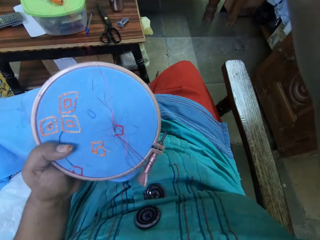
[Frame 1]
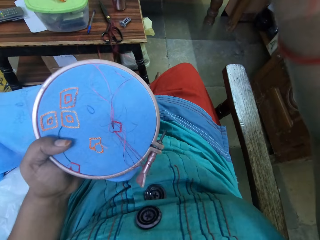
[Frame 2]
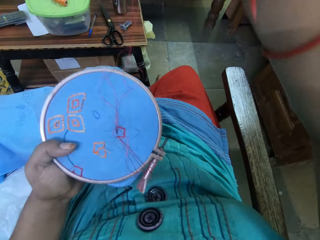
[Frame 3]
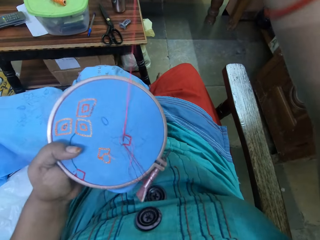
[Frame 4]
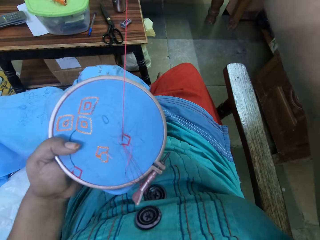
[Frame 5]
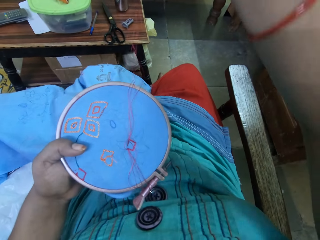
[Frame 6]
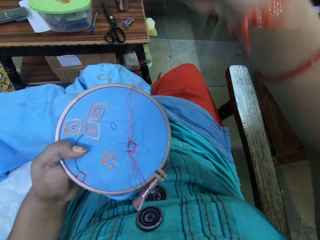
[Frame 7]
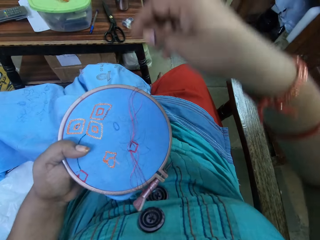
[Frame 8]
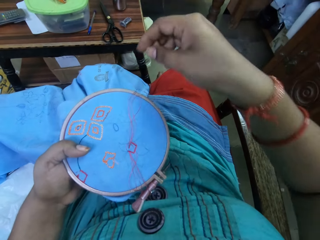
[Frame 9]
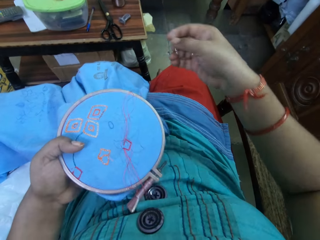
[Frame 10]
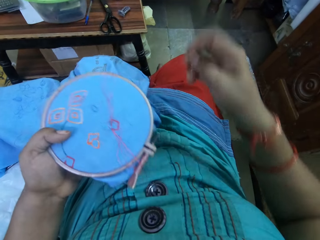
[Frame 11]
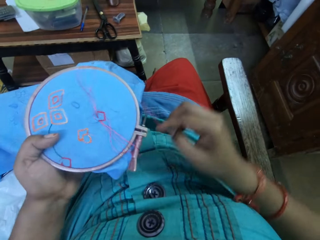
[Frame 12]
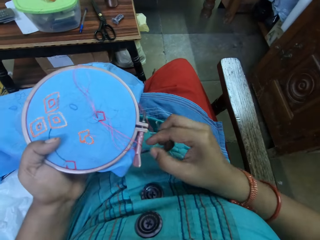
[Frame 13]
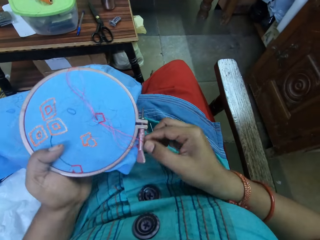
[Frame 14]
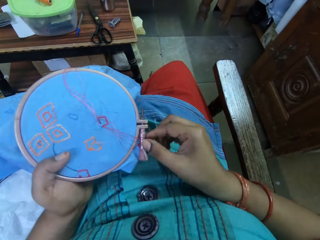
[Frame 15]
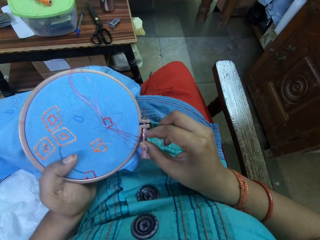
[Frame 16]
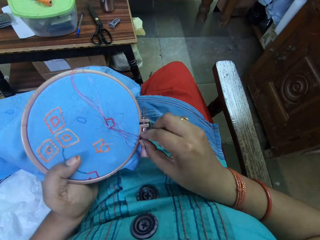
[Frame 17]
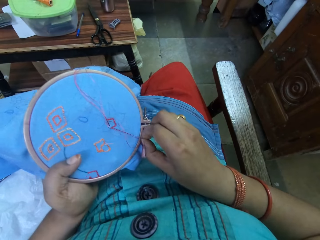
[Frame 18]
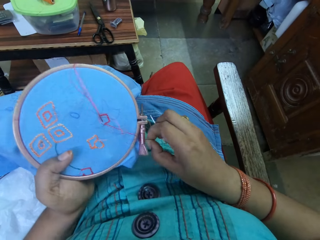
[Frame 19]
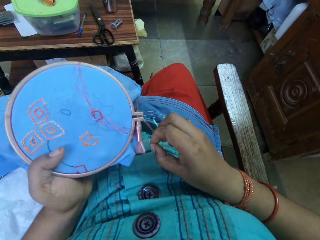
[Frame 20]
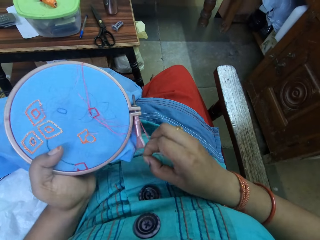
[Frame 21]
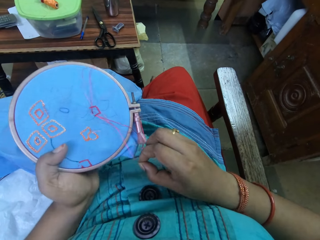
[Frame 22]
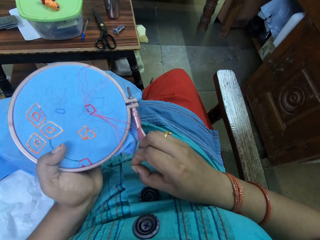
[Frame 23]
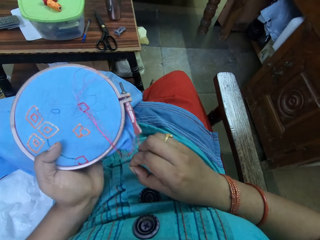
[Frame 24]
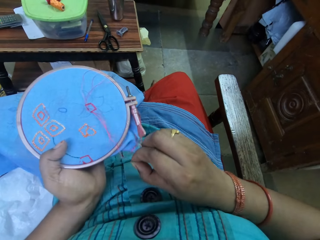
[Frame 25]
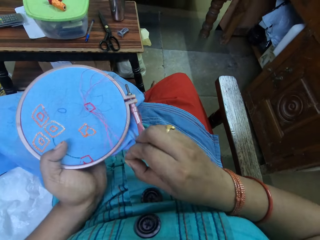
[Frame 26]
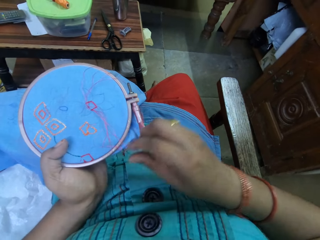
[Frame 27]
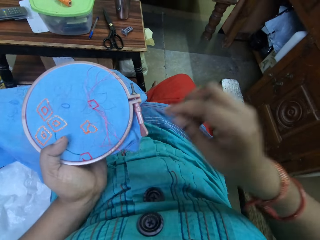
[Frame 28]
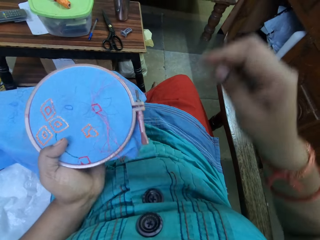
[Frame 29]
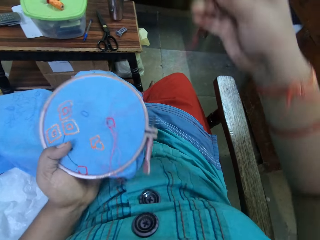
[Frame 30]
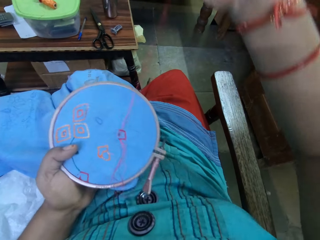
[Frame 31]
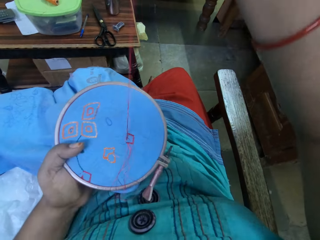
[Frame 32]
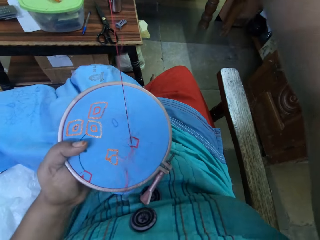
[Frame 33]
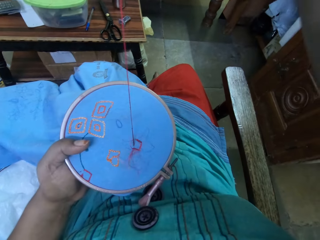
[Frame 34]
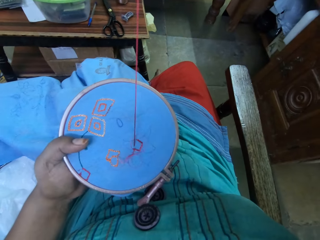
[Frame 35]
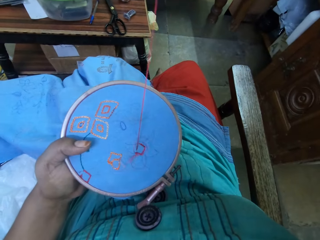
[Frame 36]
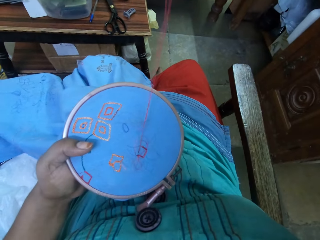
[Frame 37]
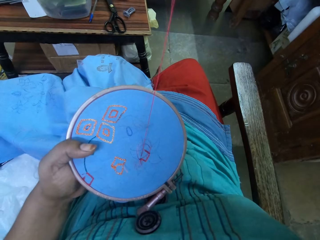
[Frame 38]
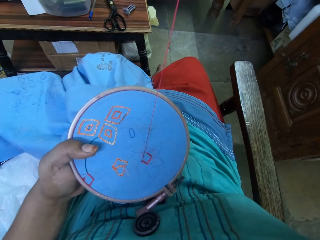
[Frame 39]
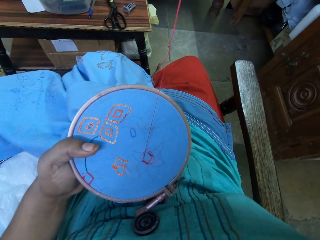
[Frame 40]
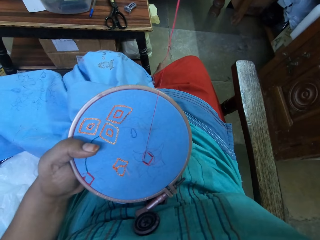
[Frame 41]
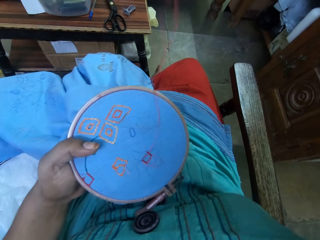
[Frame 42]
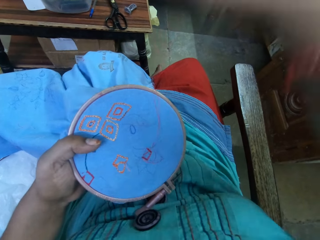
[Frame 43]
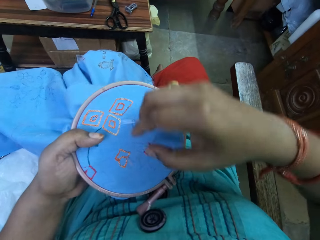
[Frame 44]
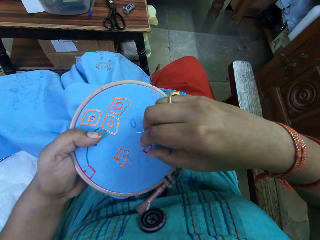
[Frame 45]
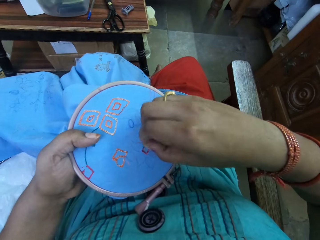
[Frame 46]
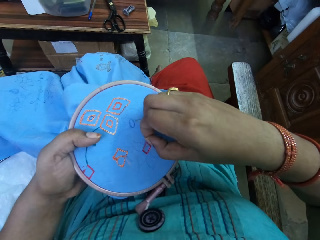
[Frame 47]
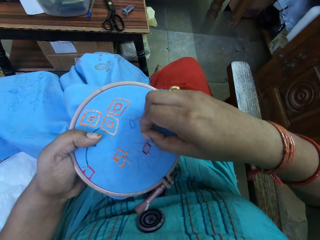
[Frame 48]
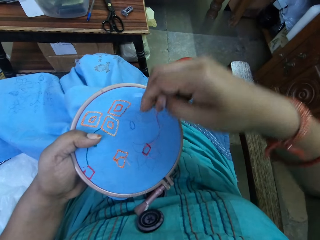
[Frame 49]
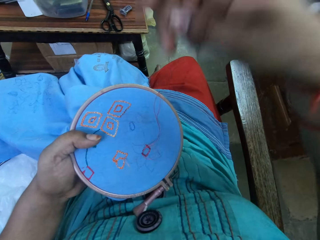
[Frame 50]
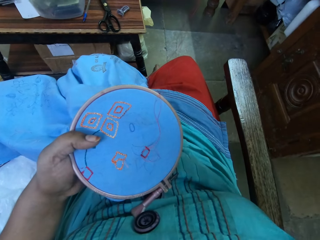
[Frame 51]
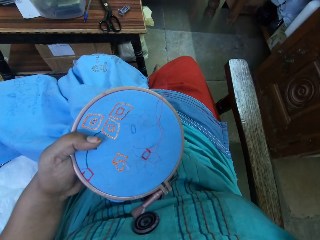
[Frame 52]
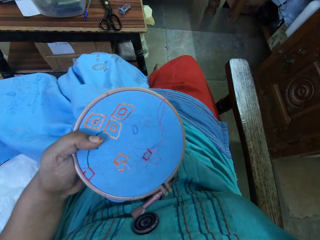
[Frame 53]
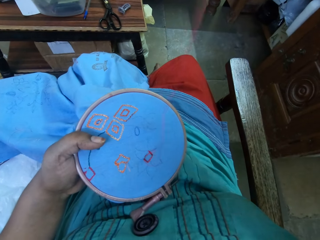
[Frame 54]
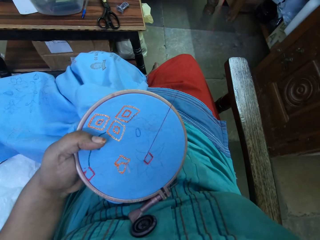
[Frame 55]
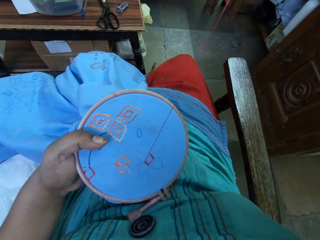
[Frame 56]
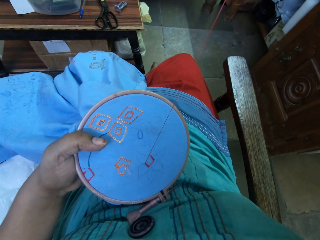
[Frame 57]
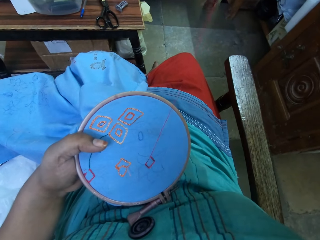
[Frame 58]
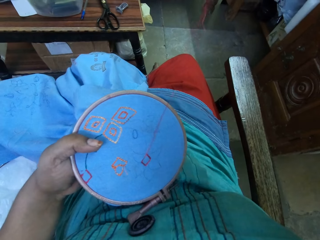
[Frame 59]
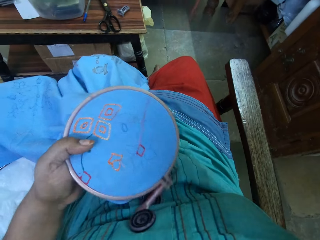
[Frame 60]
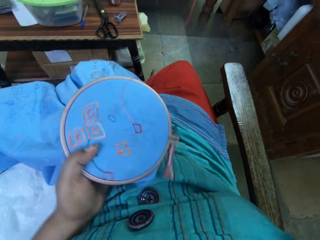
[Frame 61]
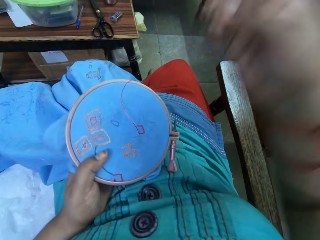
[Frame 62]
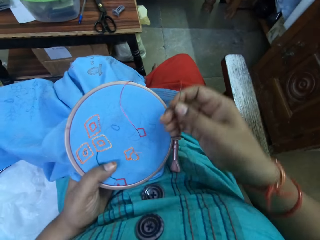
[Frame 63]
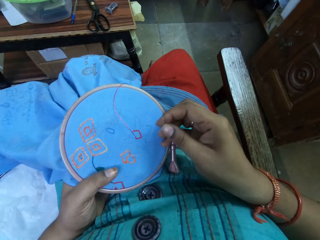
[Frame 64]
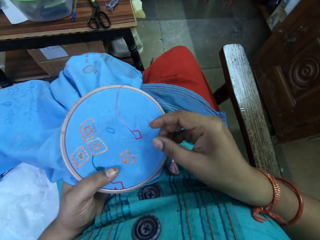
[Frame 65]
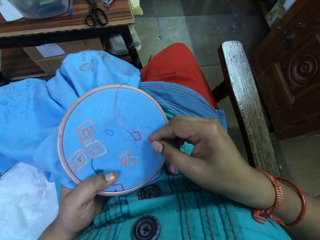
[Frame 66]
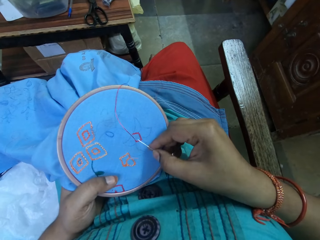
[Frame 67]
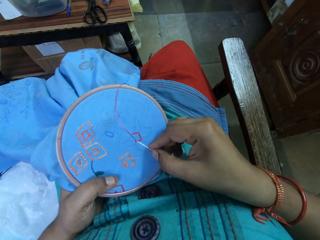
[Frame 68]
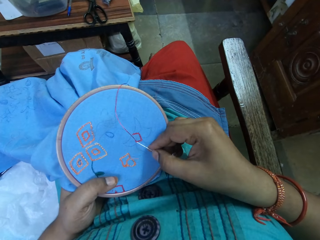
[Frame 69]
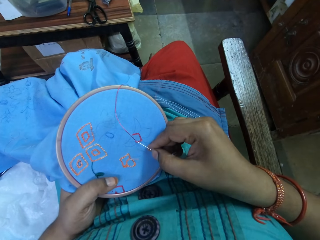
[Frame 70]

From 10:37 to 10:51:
The camera wearer knits a piece of cloth. They pull the thread.

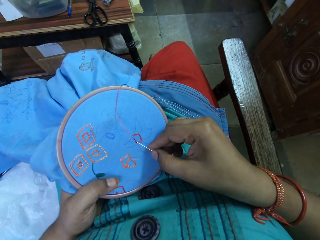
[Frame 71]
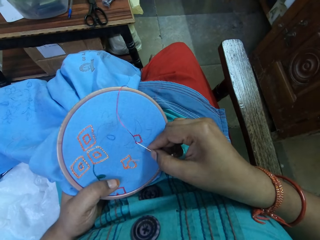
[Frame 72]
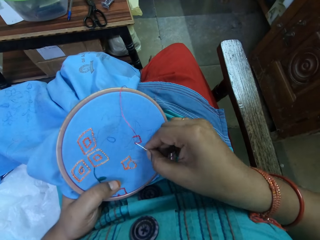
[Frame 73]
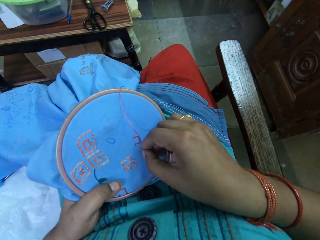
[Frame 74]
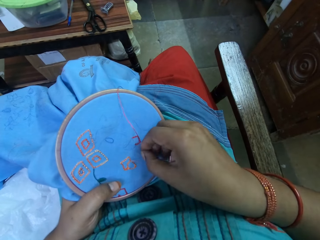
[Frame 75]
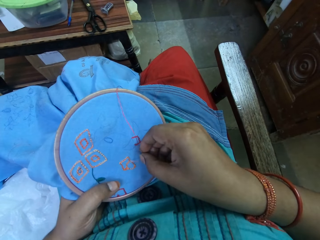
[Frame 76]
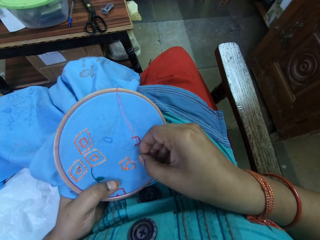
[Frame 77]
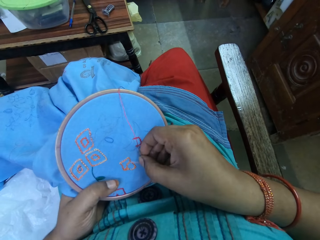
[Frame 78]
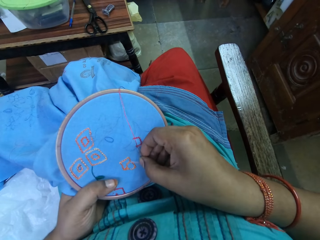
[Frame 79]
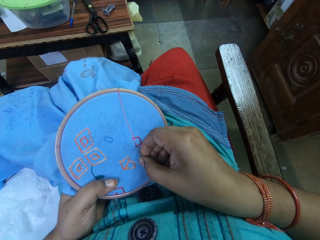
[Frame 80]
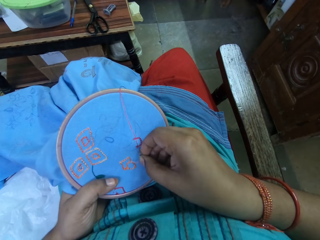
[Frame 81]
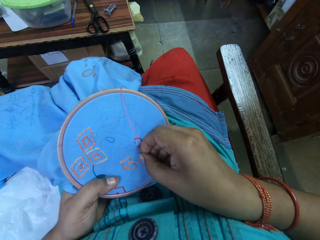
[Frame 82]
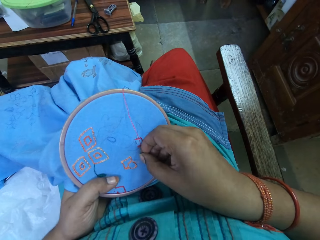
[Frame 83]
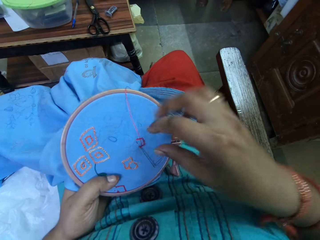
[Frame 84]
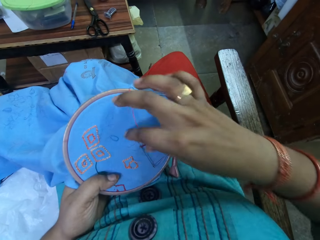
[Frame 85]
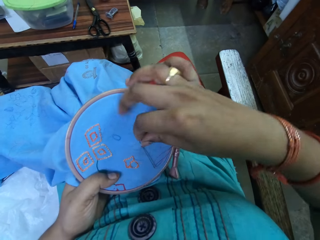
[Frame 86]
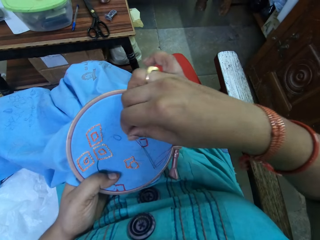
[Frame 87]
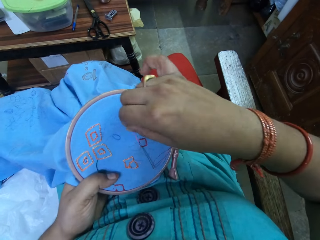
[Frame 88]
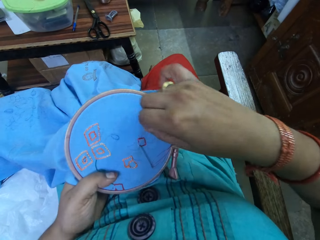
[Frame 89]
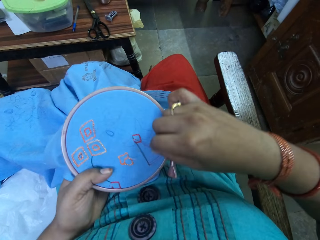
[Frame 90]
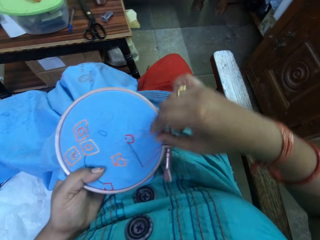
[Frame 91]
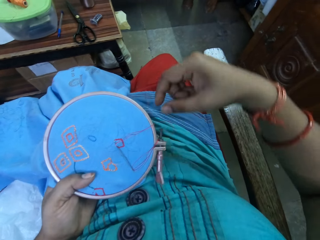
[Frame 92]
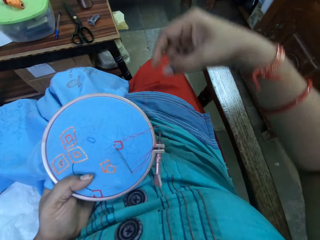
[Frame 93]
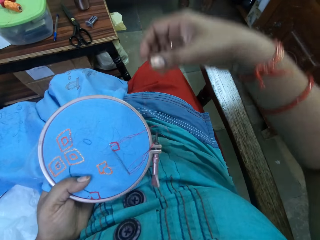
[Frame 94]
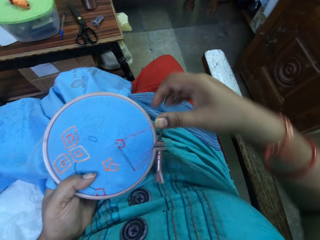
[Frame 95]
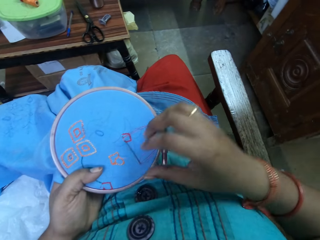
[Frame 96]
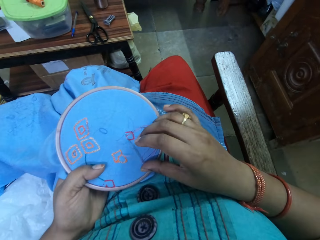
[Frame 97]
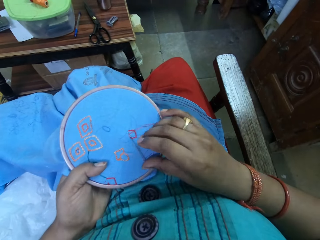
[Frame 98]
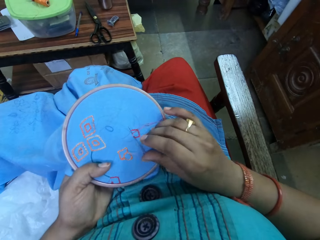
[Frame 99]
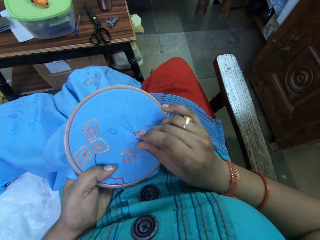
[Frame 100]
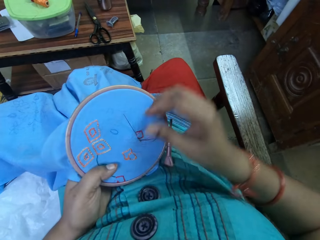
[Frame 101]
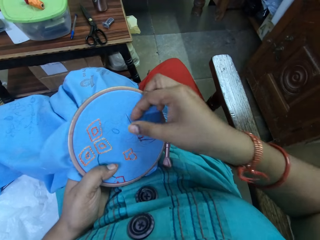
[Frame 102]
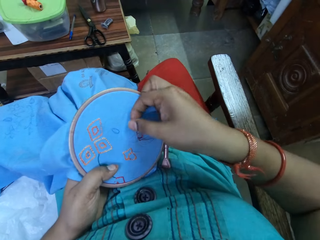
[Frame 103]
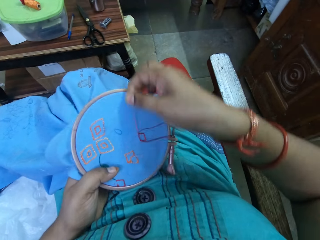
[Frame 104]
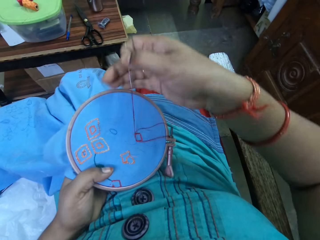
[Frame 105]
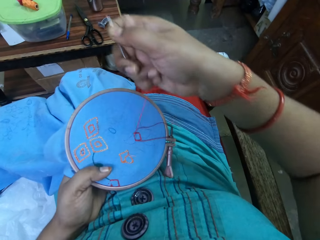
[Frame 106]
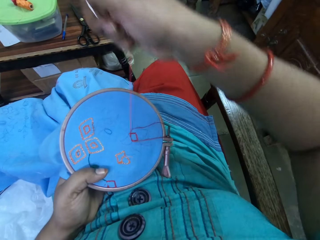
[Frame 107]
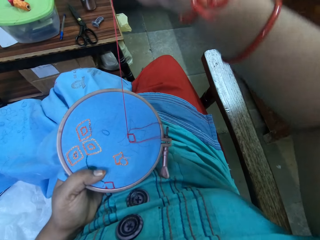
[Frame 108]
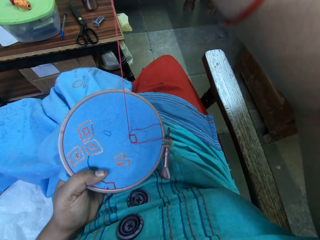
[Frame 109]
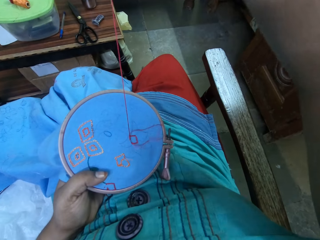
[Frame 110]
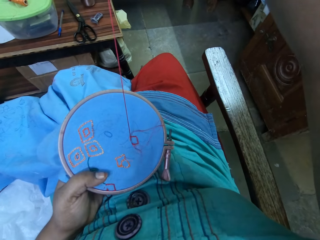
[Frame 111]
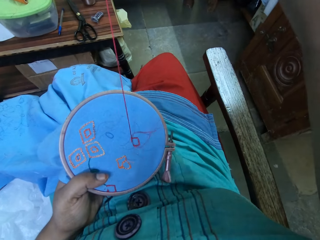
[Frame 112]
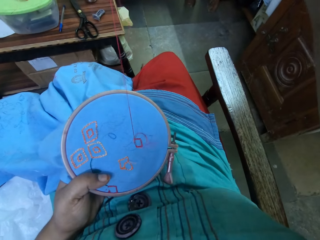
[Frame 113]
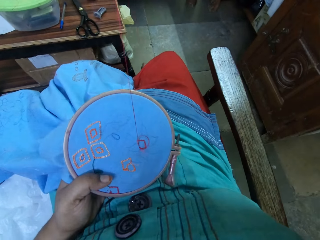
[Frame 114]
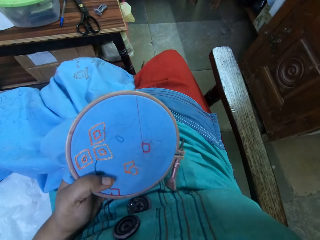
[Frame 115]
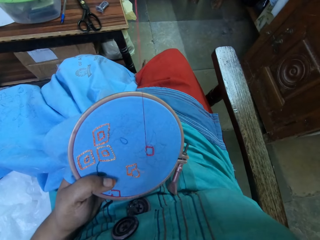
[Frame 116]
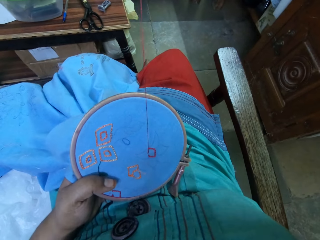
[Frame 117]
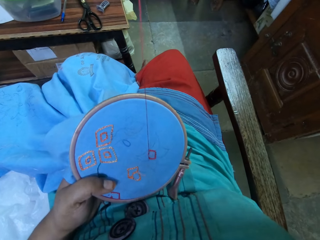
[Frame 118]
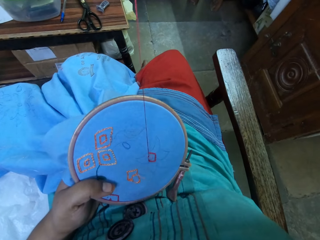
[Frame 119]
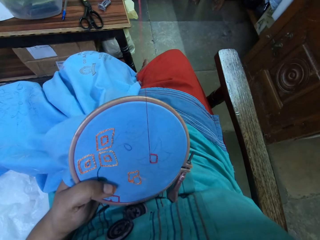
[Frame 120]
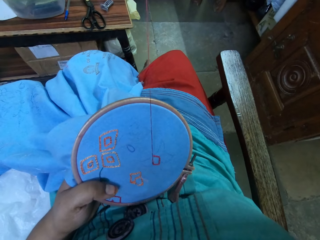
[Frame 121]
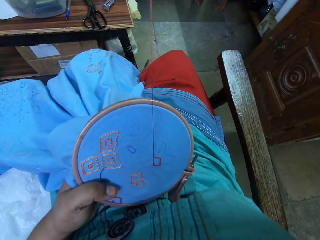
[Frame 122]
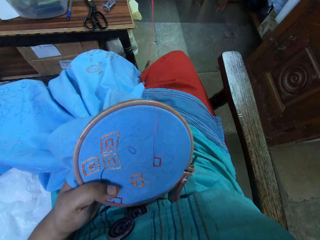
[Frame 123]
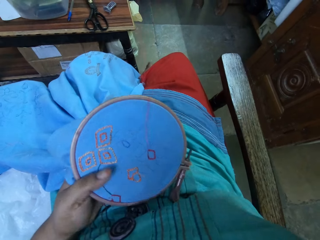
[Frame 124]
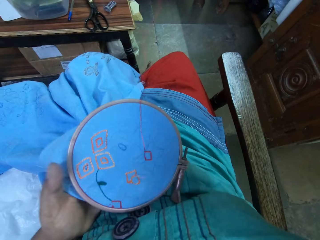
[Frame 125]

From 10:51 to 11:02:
The camera wearer knits a piece of cloth. They pull the thread.
